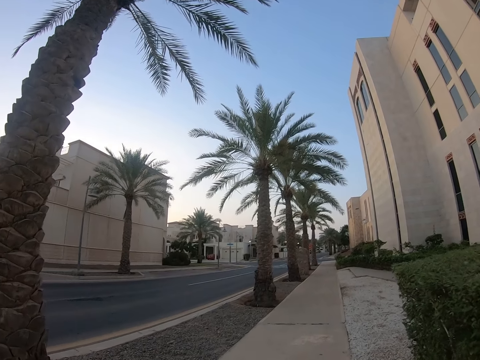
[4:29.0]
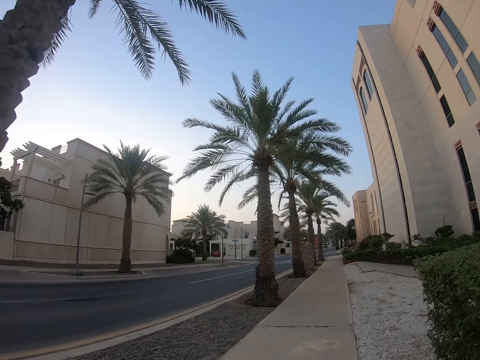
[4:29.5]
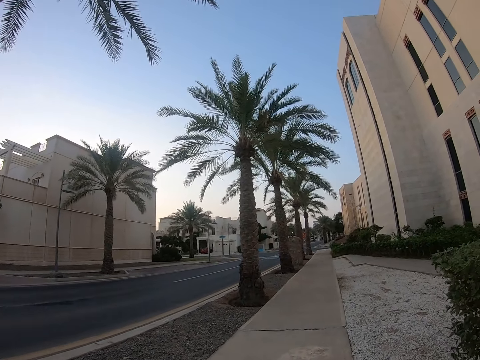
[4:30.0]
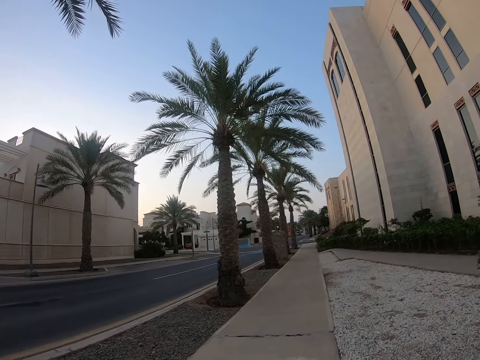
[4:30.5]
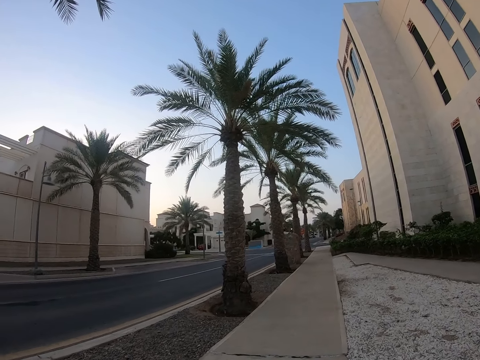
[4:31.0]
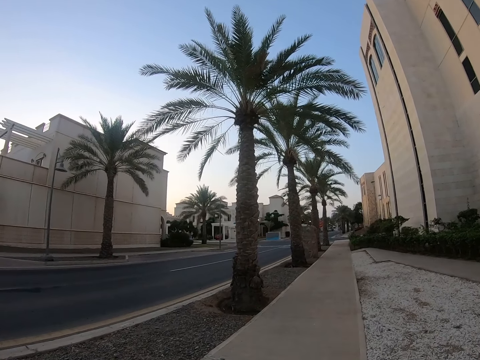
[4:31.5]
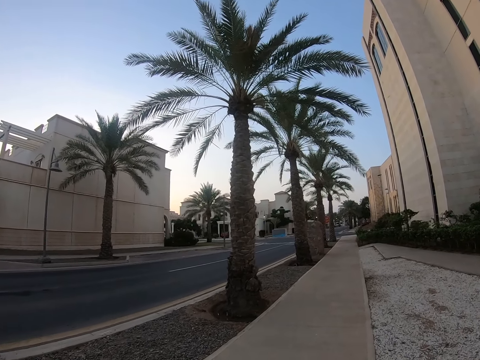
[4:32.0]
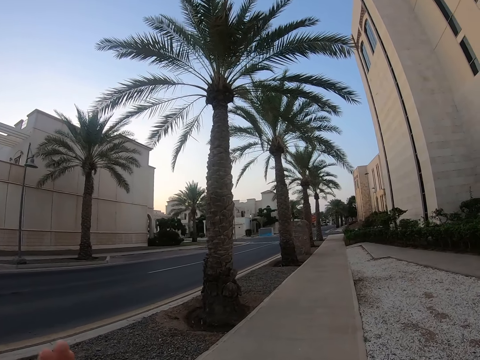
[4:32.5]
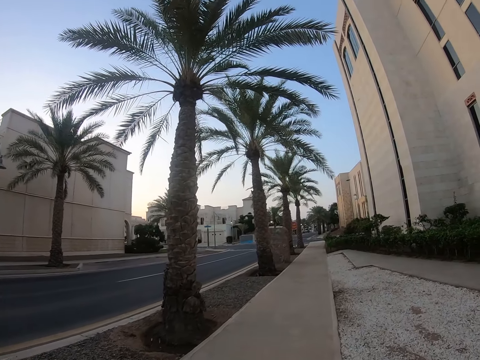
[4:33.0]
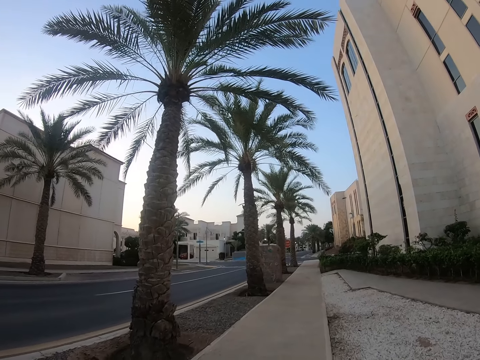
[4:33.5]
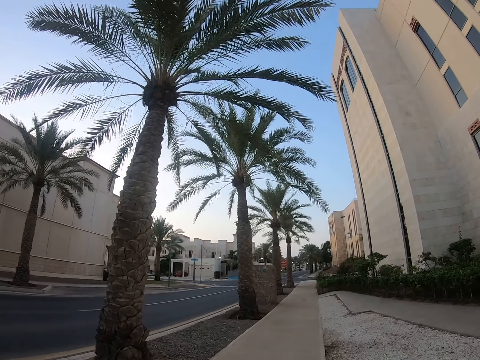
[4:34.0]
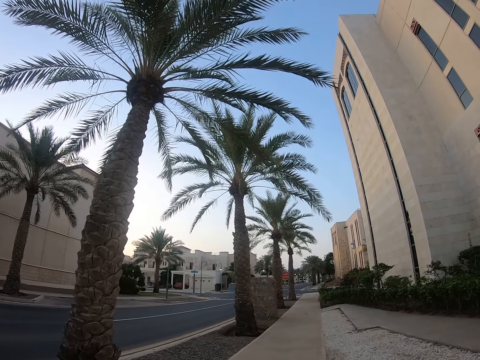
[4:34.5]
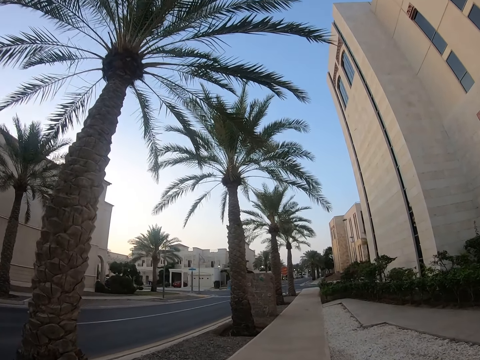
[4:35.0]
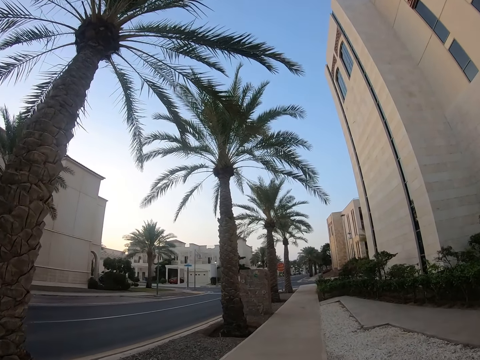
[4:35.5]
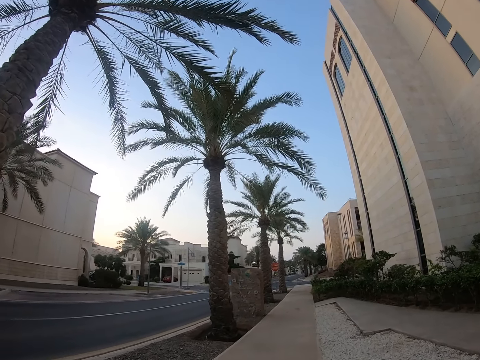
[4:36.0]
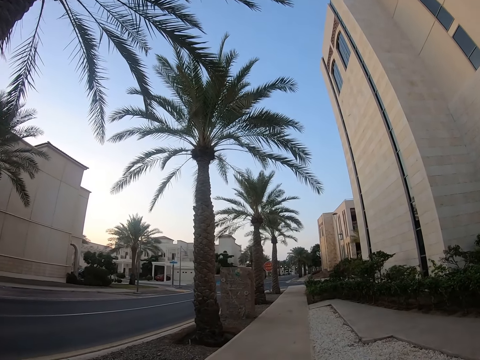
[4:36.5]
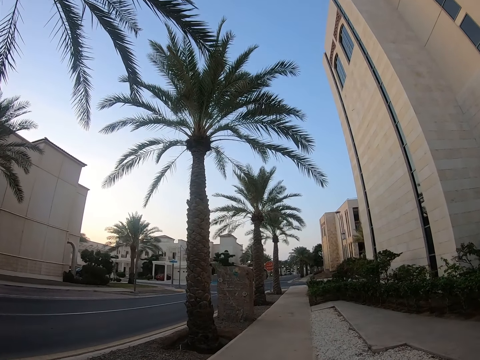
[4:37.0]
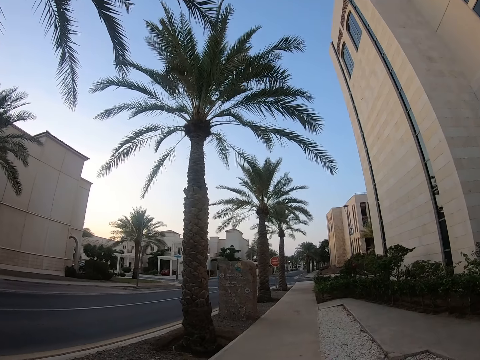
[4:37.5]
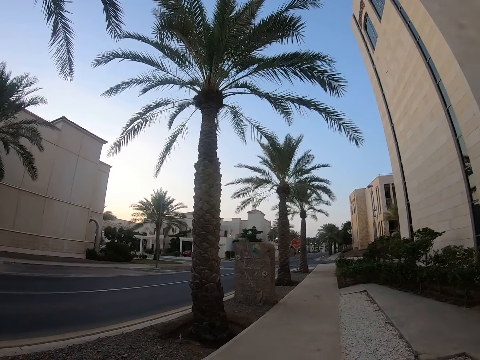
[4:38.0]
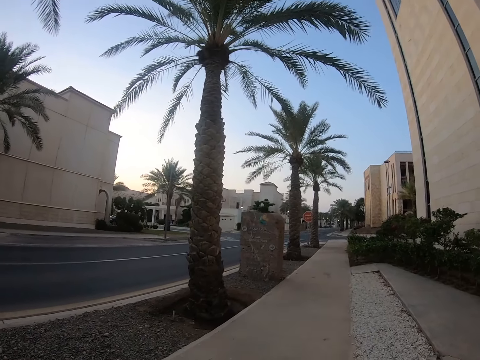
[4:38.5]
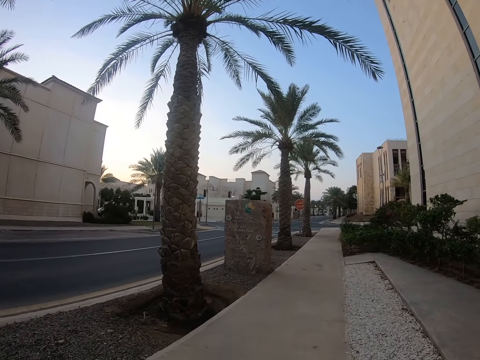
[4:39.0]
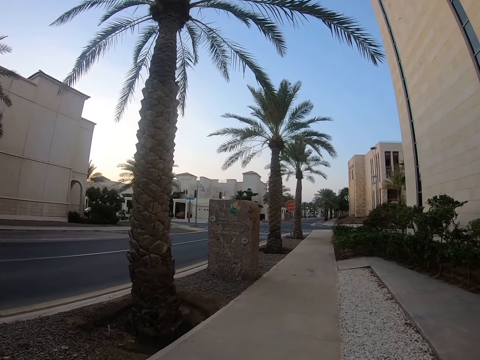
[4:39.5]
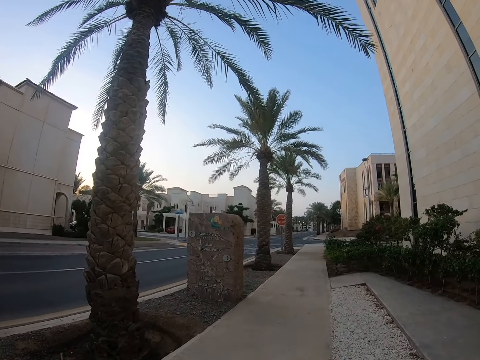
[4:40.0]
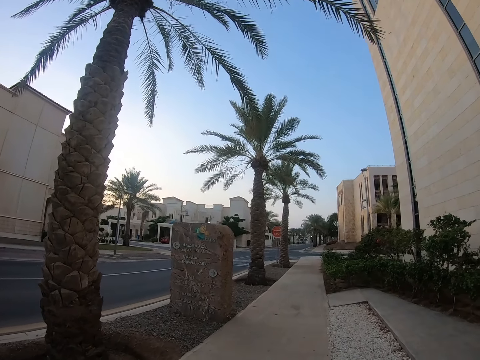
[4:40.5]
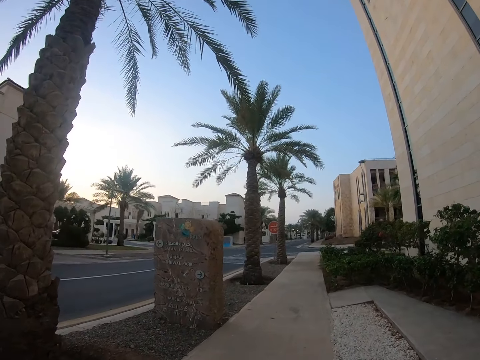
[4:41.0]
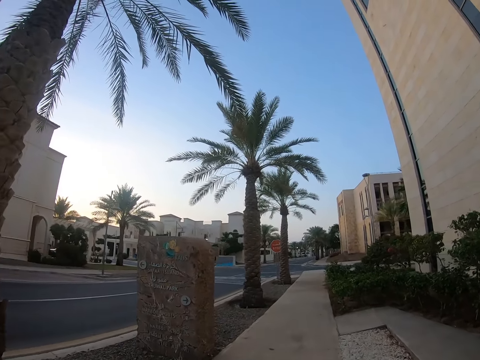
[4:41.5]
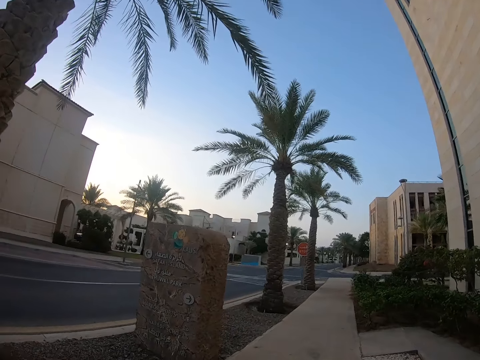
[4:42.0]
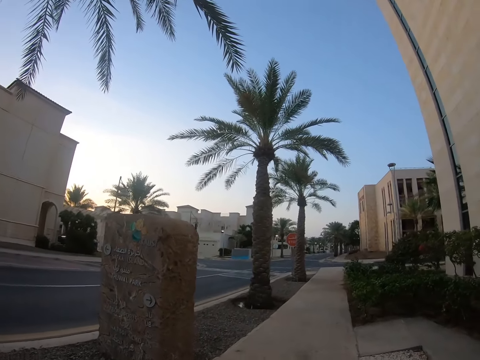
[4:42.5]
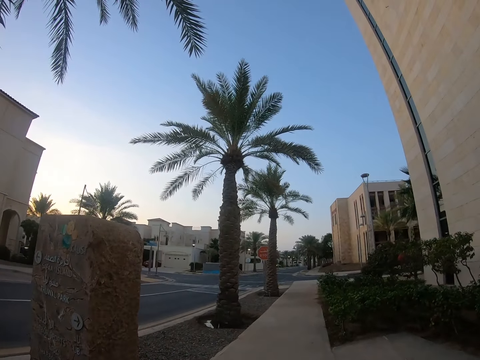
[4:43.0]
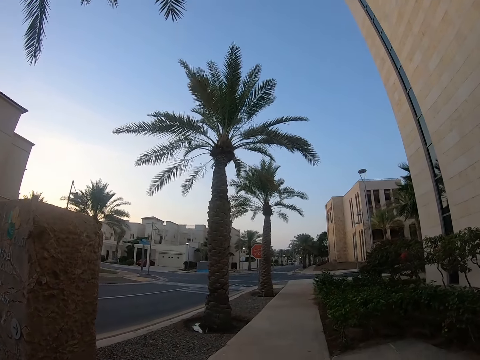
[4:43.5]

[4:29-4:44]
The camera wearer walks around a sidewalk. A lady stretches her hand forward. The lady walks around the sidewalk. The camera wearer walks around the sidewalk.

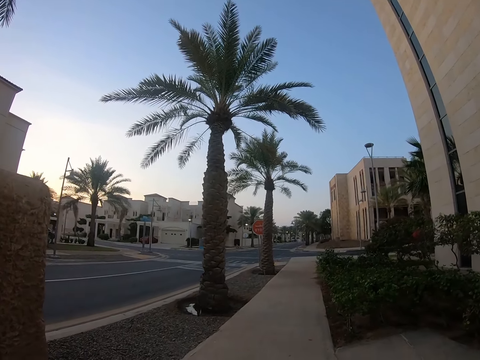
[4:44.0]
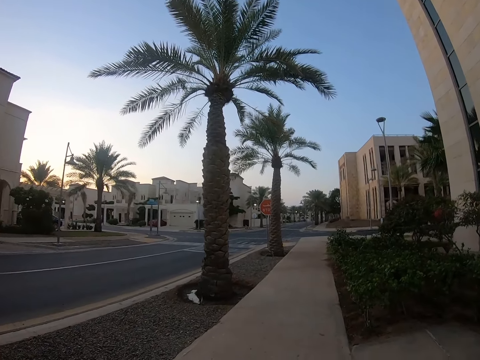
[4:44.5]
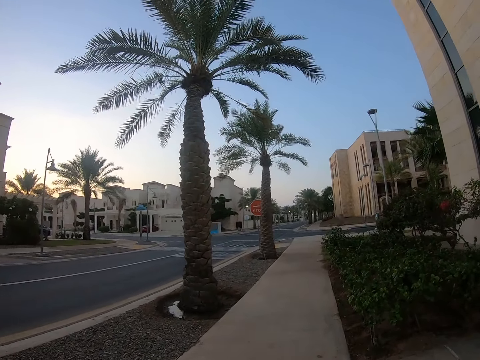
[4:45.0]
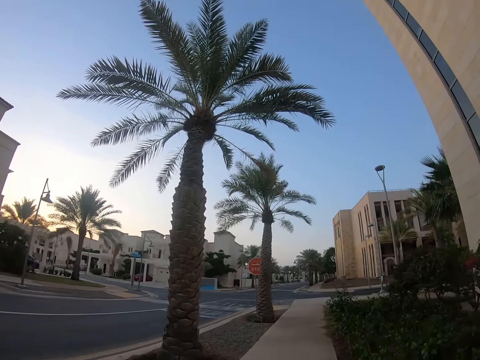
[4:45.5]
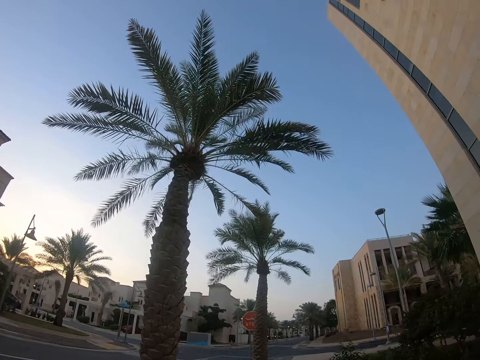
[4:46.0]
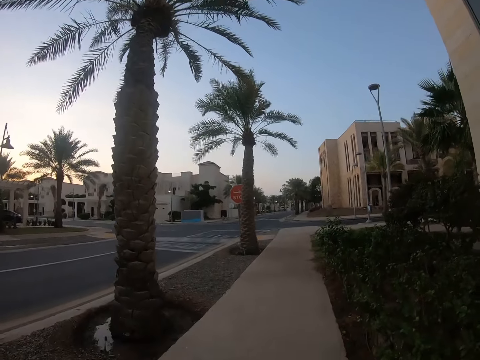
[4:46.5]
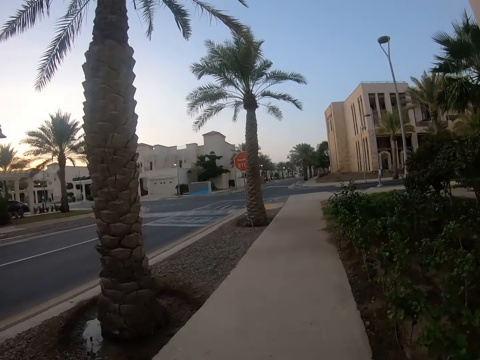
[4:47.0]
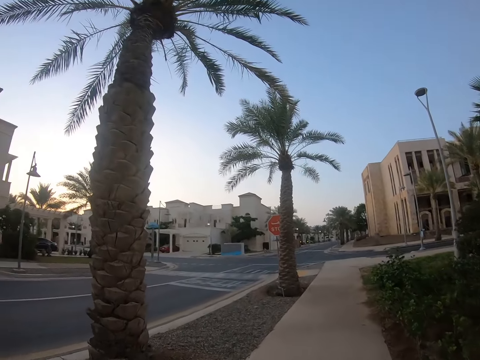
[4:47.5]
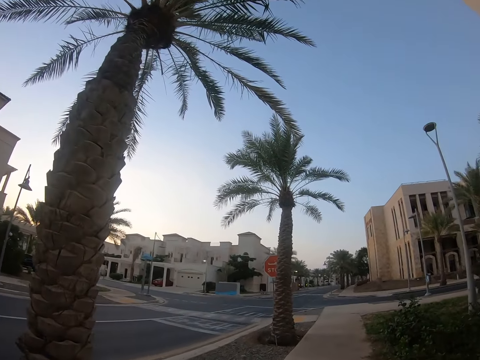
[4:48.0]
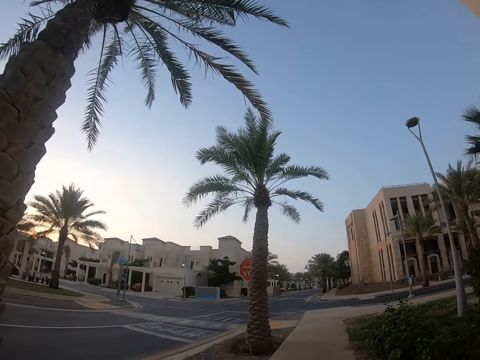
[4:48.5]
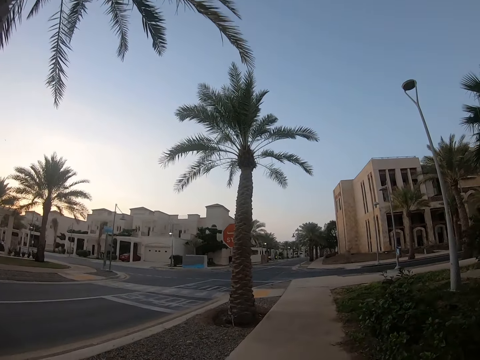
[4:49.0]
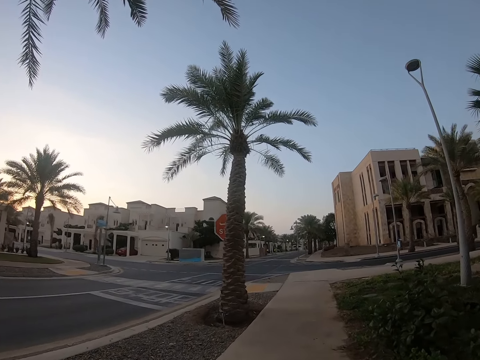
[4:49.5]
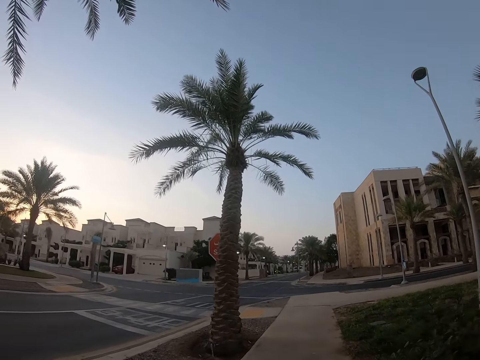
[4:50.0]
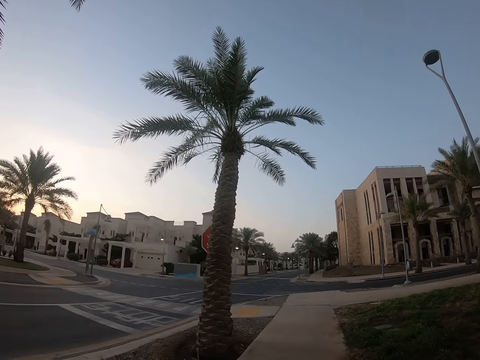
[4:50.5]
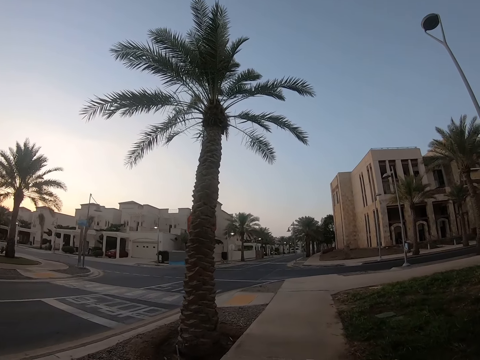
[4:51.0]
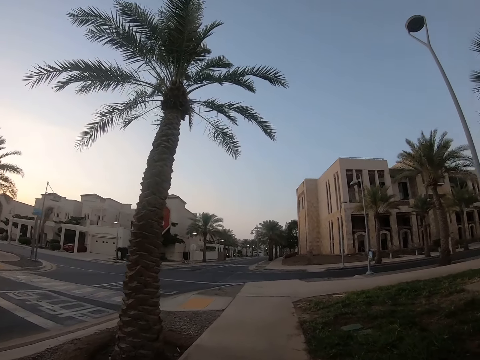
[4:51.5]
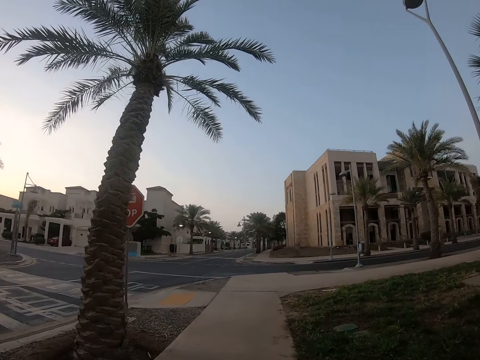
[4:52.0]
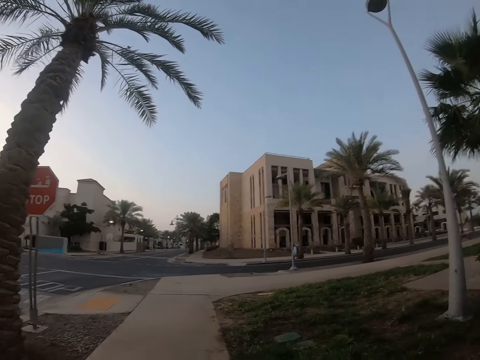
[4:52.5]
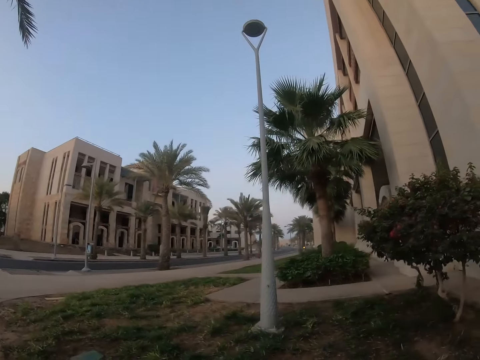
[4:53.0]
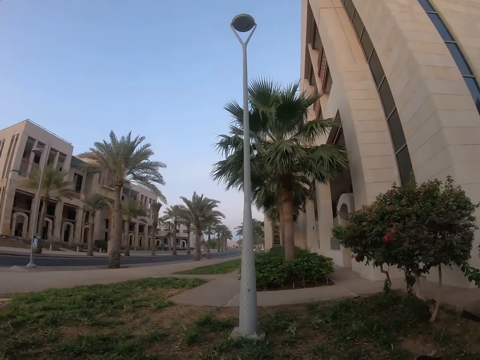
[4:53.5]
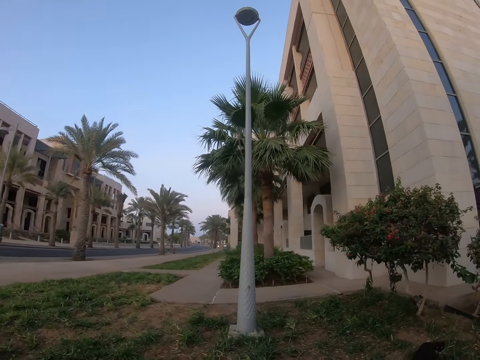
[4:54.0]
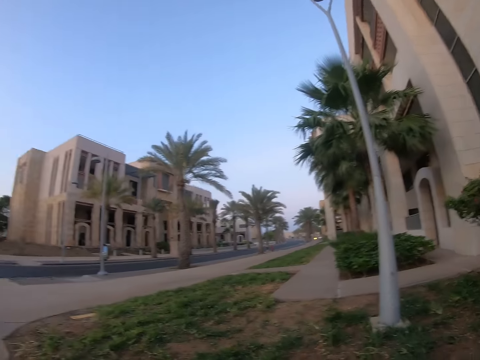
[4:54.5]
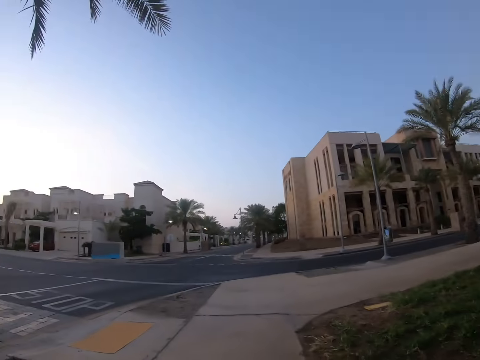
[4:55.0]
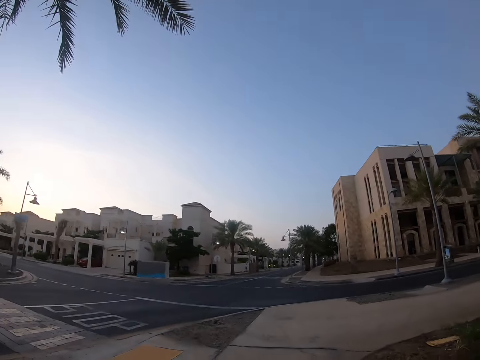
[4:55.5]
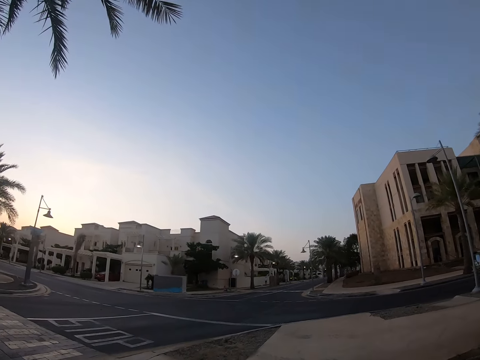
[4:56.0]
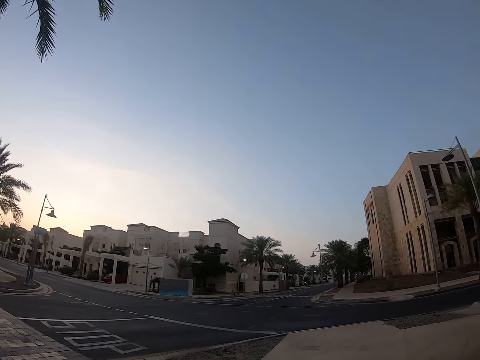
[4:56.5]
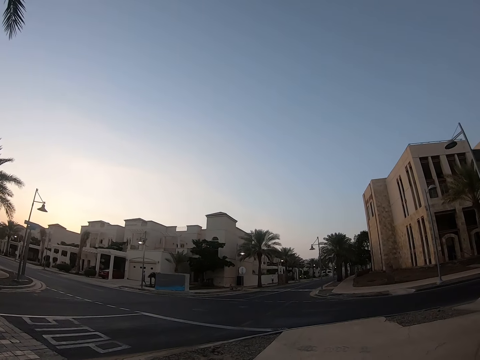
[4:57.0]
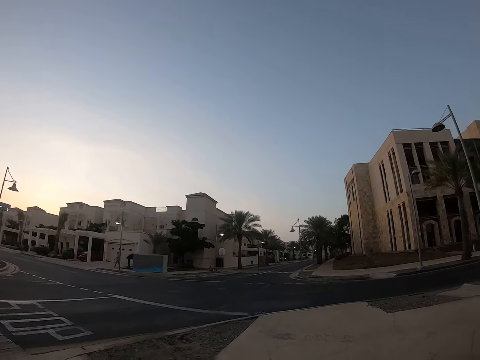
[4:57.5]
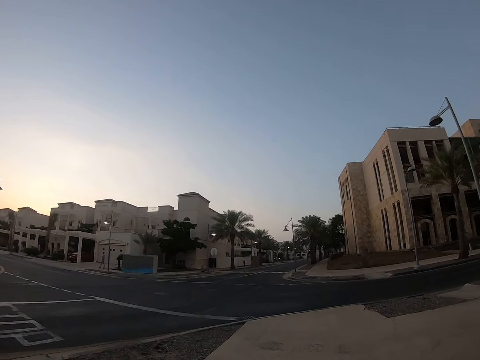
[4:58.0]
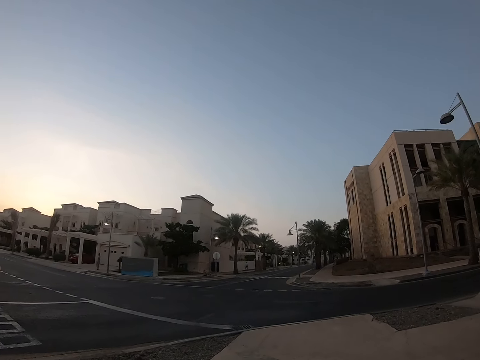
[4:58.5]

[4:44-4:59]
The camera wearer looks around a road. They walk on a sidewalk. They look around a building. They walk on the sidewalk.
